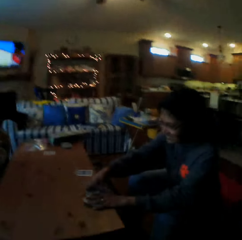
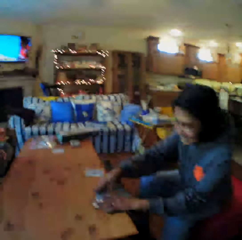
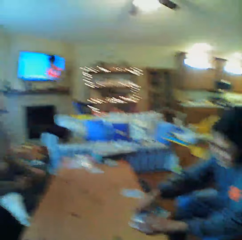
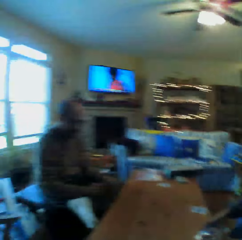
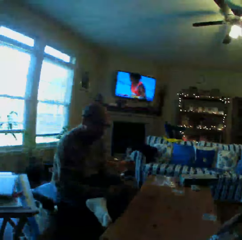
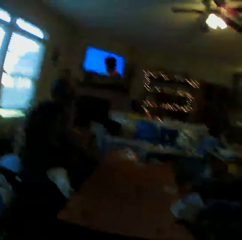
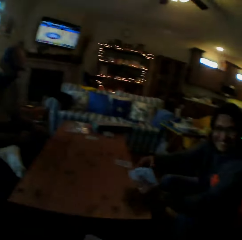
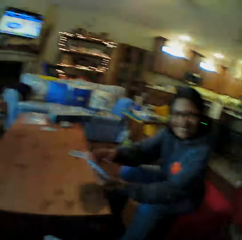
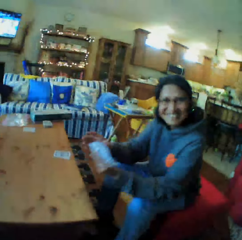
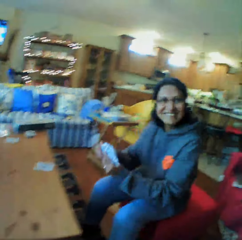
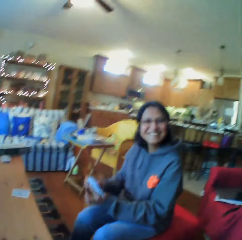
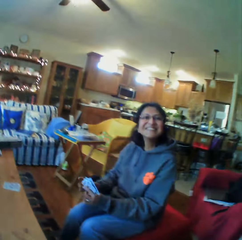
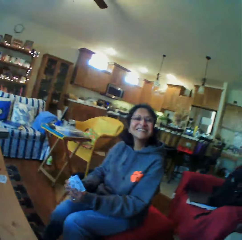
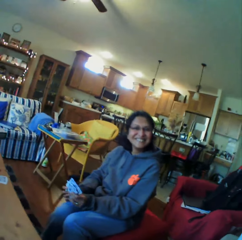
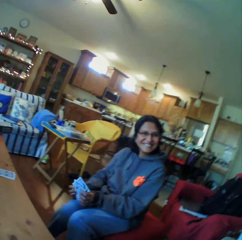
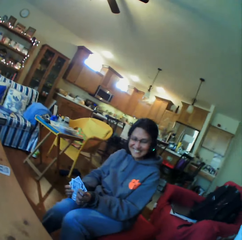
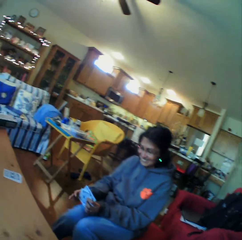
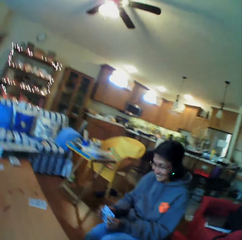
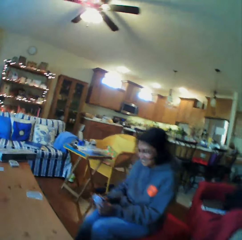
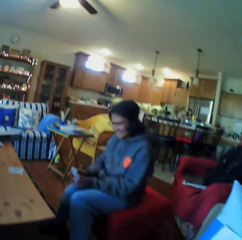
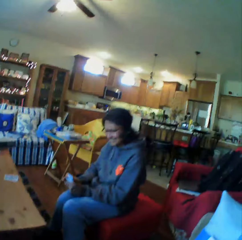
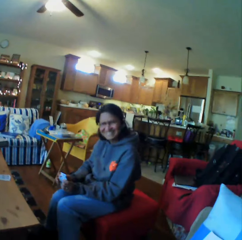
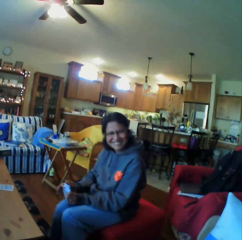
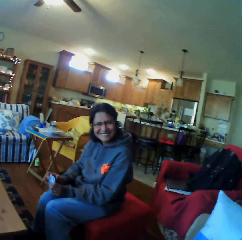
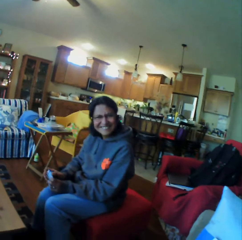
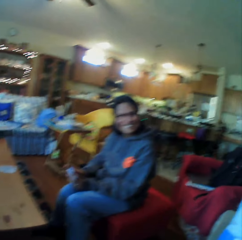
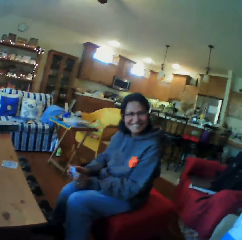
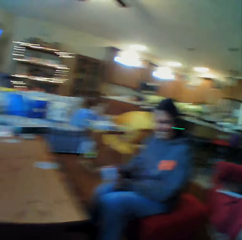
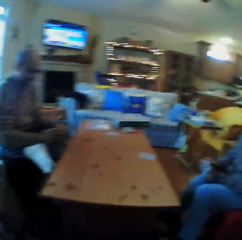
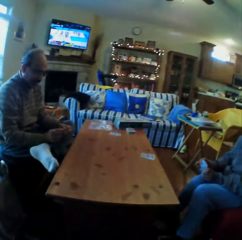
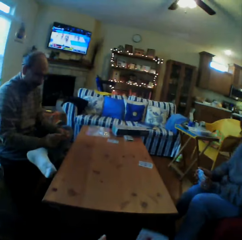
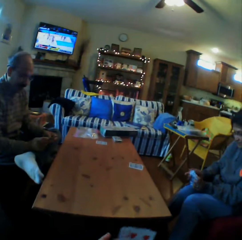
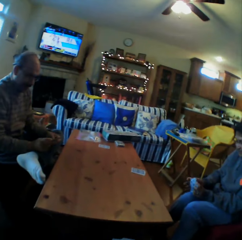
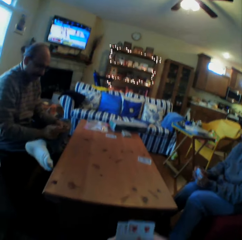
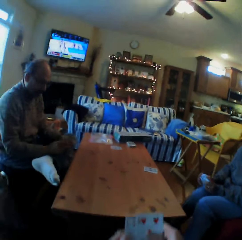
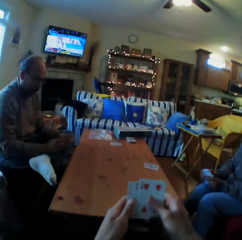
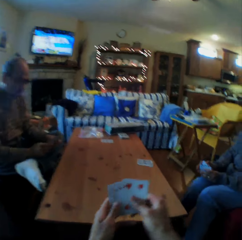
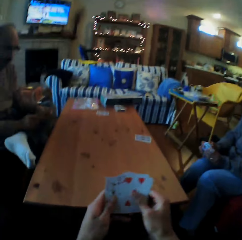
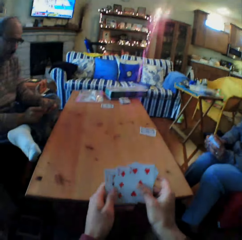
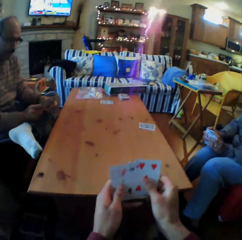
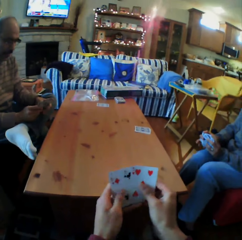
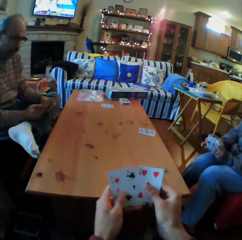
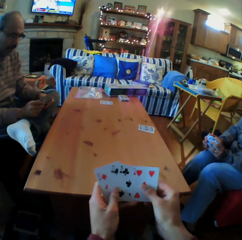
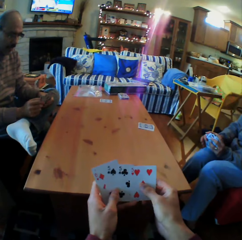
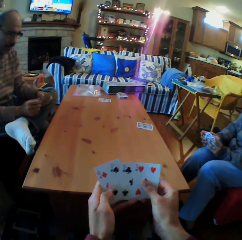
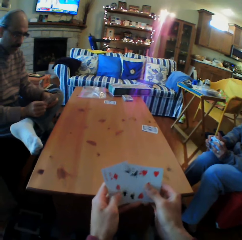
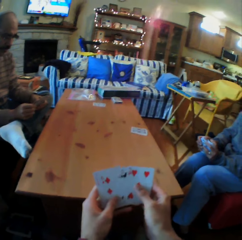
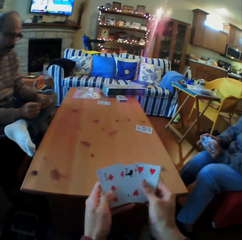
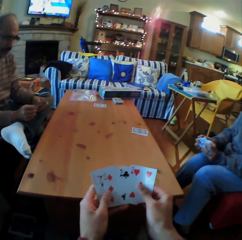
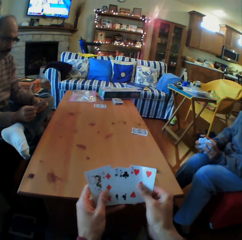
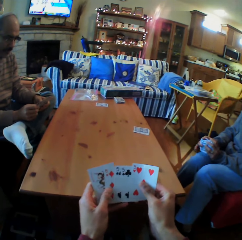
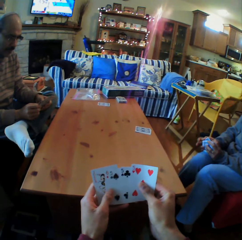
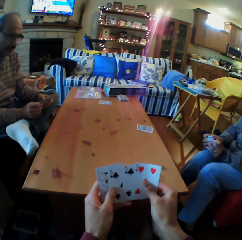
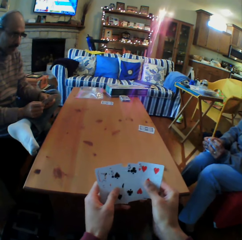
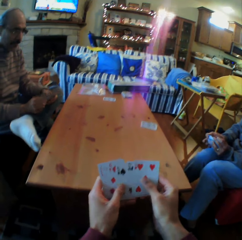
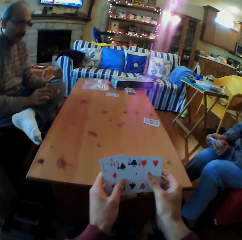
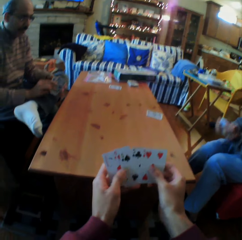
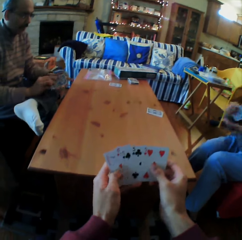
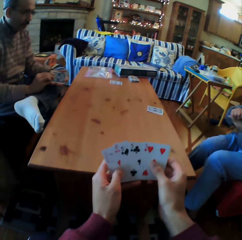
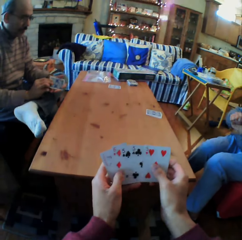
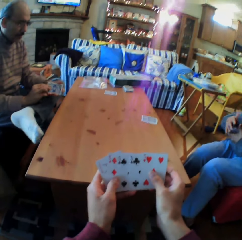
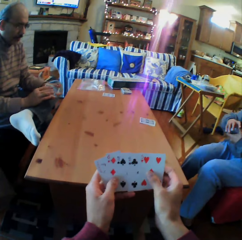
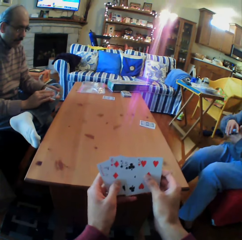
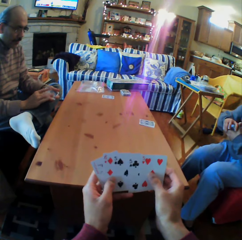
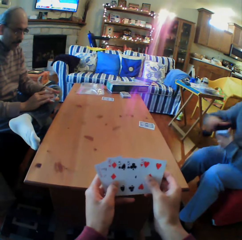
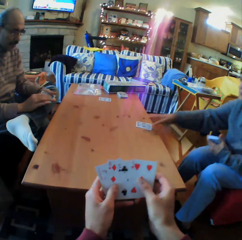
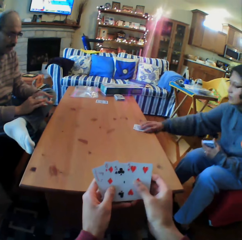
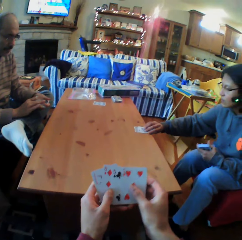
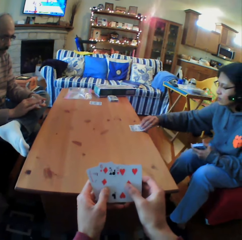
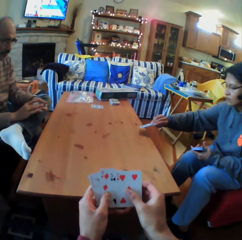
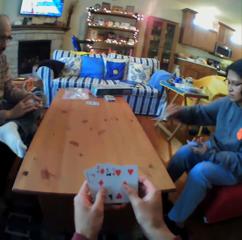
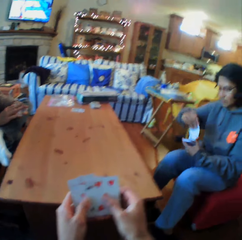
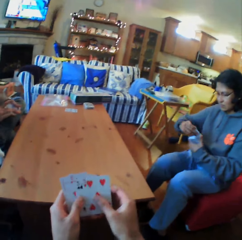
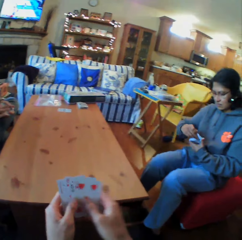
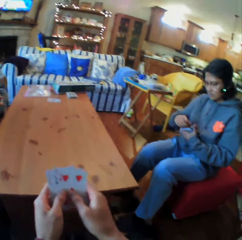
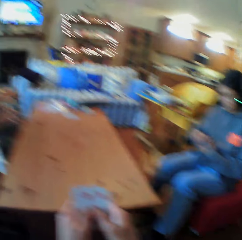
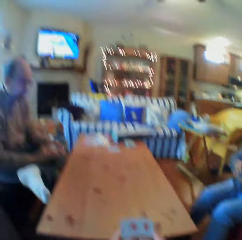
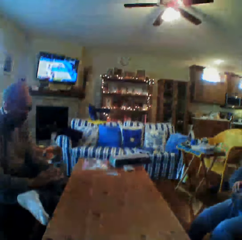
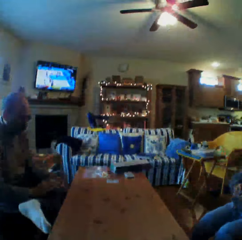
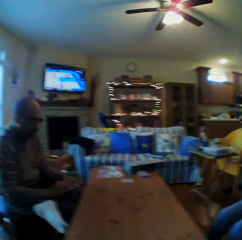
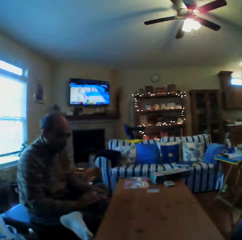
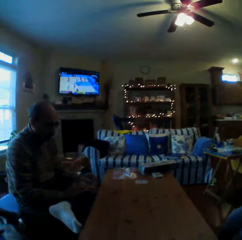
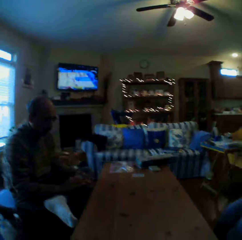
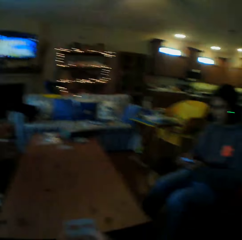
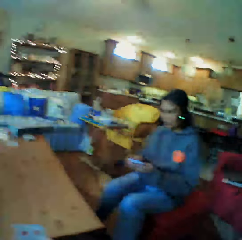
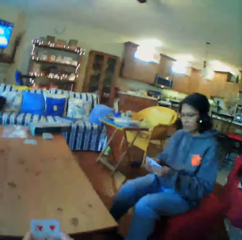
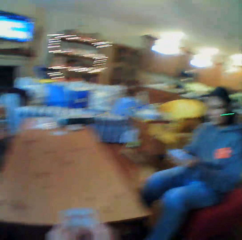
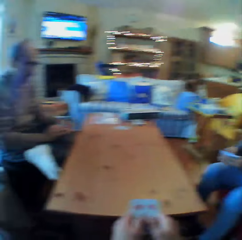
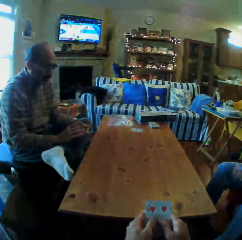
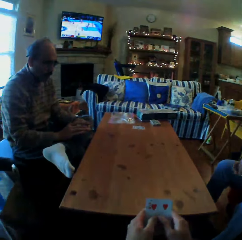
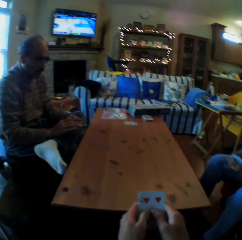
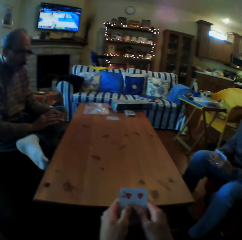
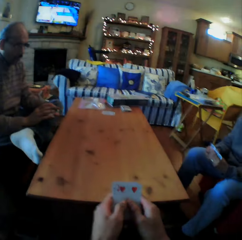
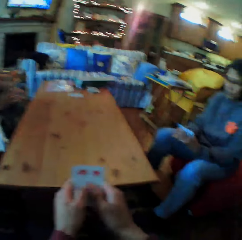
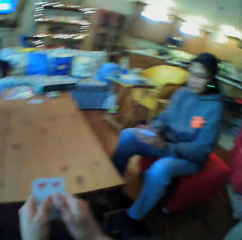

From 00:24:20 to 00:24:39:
The camera wearer converses with a man. They look at the man. They converse with a woman. The woman talks. The camera wearer looks at the cards. They shuffle the cards. They pick up the cards from the table. The woman picks up the cards. The camera wearer looks at the cards.

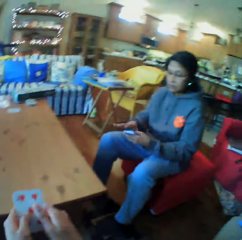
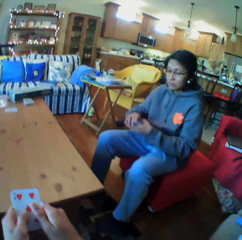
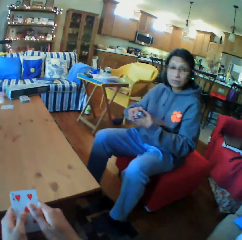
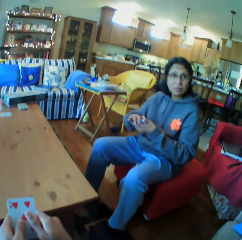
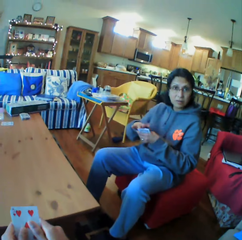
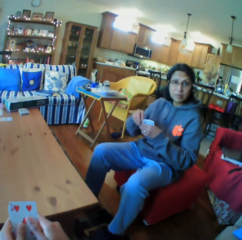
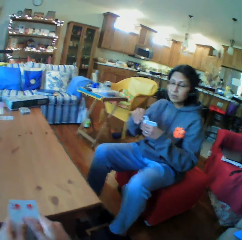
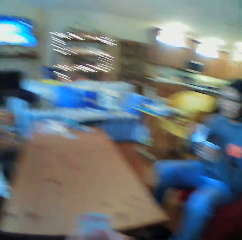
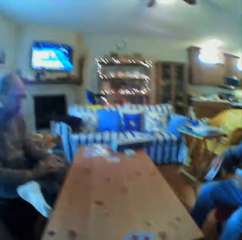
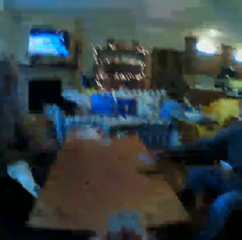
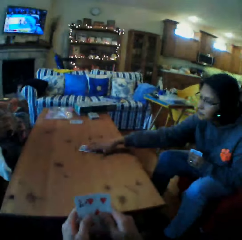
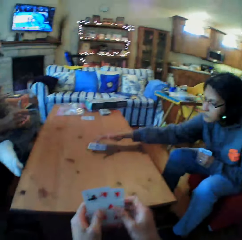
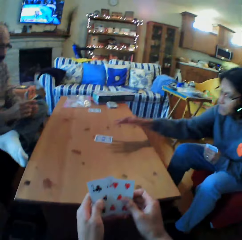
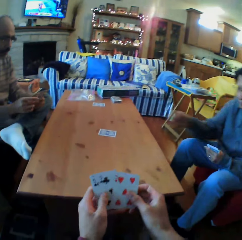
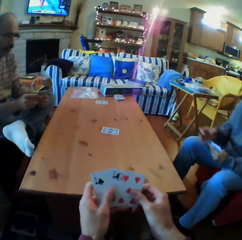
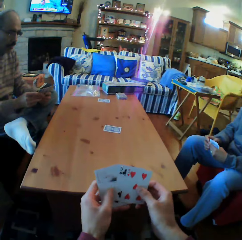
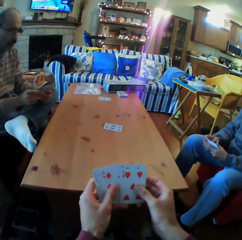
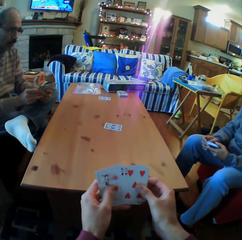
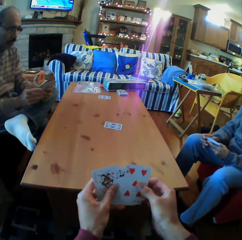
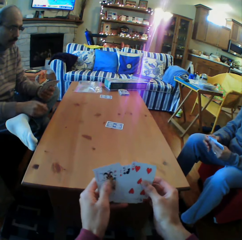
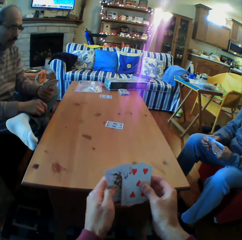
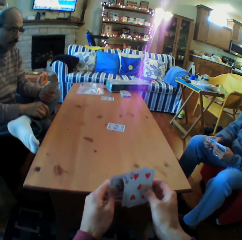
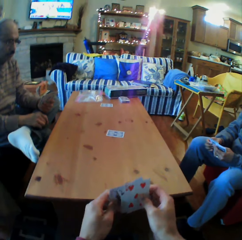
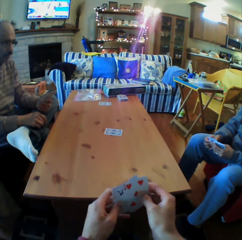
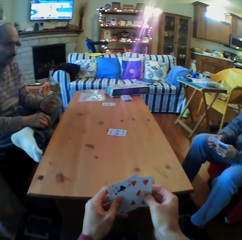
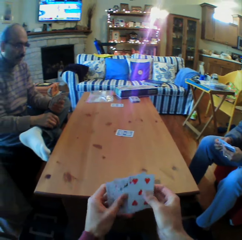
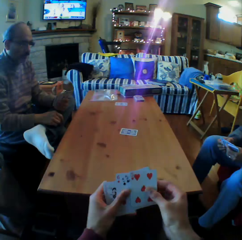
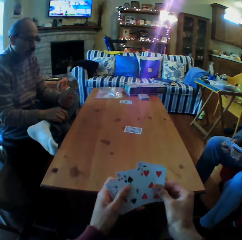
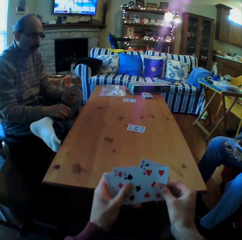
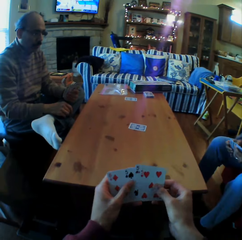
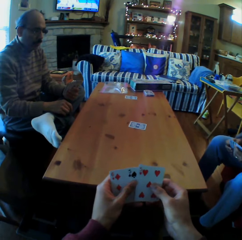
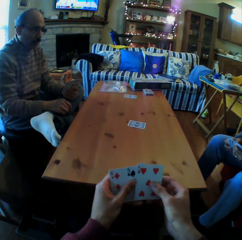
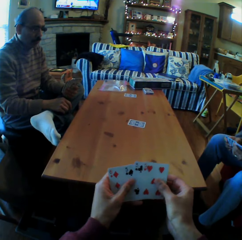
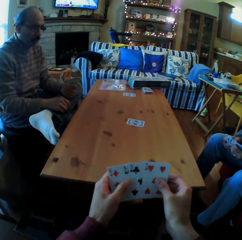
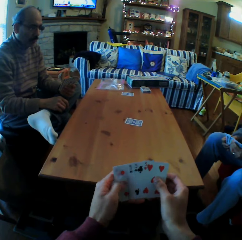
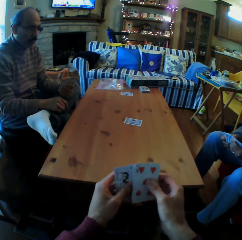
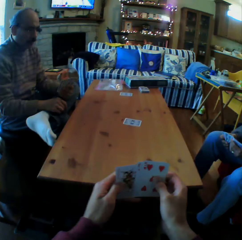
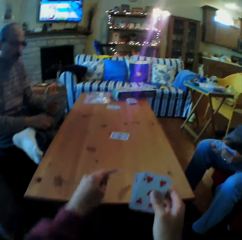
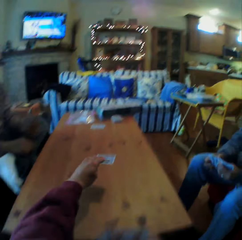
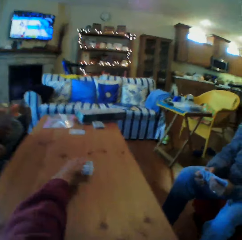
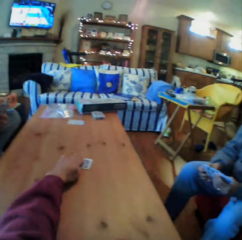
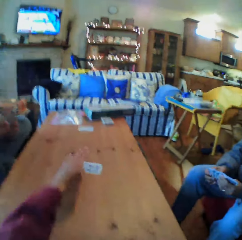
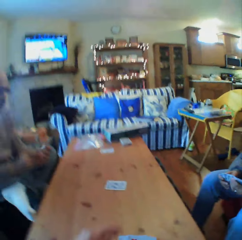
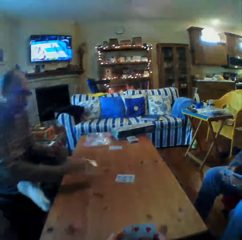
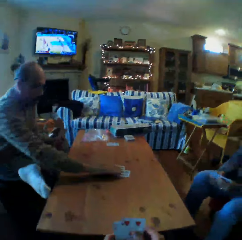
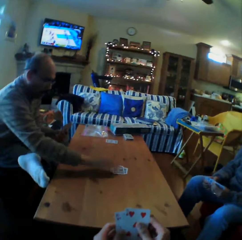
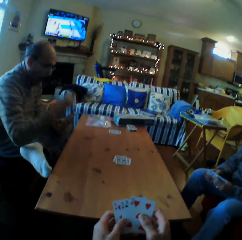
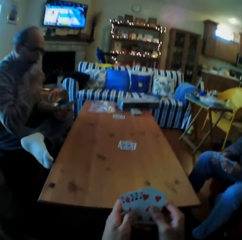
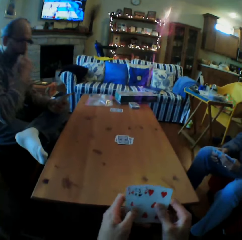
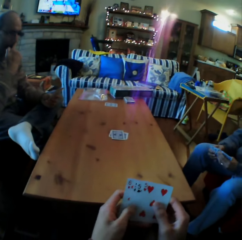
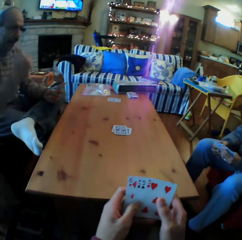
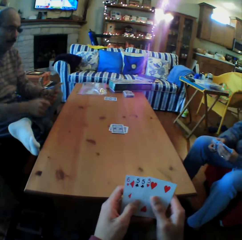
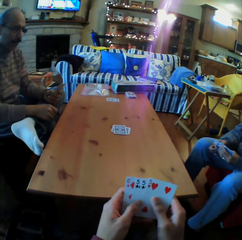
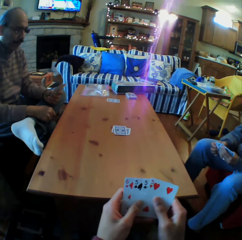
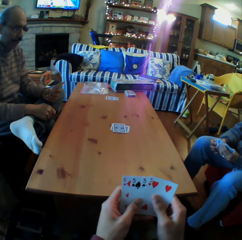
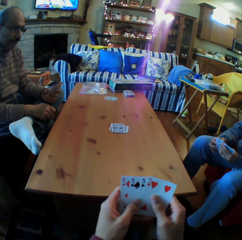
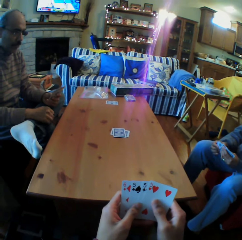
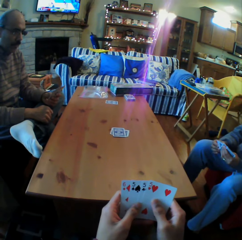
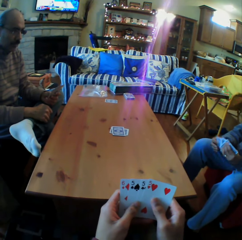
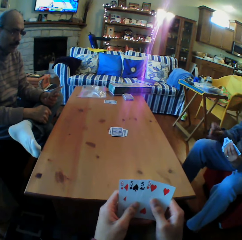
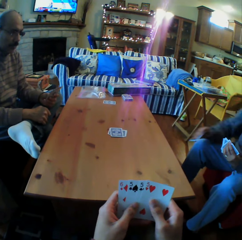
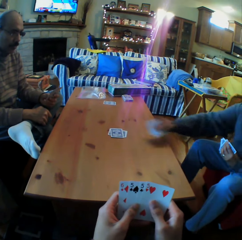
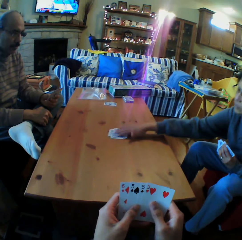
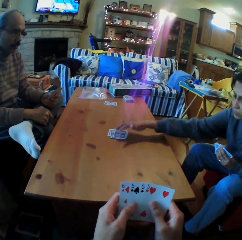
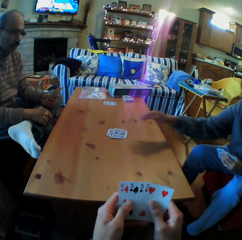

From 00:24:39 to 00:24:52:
The camera wearer looks at a woman. They put the cards on the table. The woman puts a card on the table. The camera wearer moves the cards on the table. They put the cards on the table. A man puts the cards on the table. The camera wearer looks at the cards on the table.
